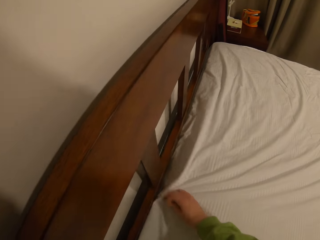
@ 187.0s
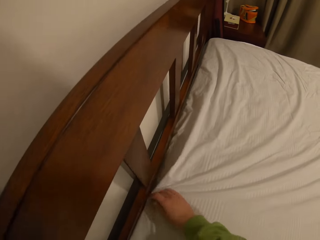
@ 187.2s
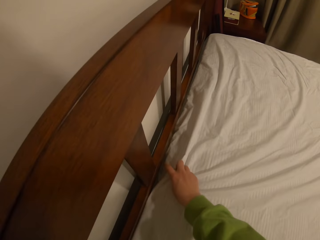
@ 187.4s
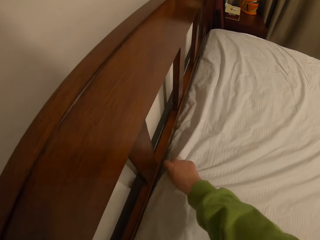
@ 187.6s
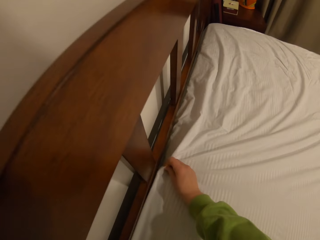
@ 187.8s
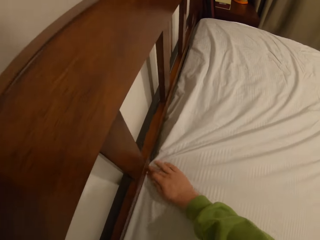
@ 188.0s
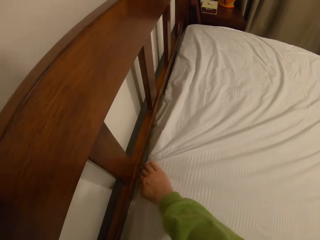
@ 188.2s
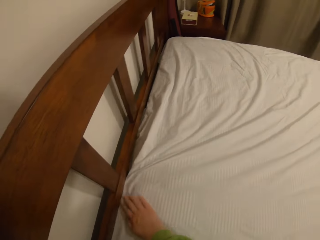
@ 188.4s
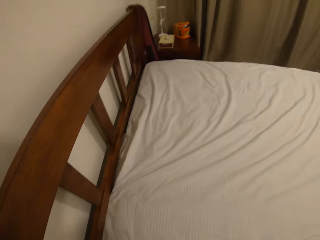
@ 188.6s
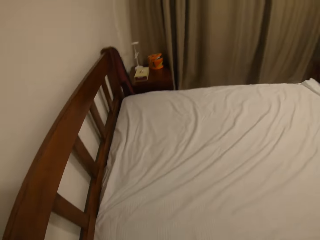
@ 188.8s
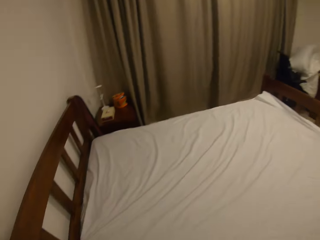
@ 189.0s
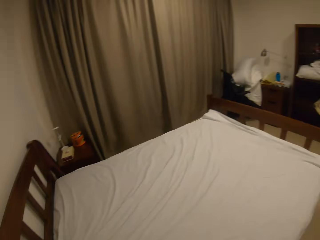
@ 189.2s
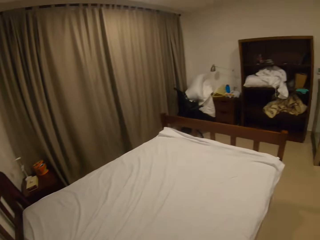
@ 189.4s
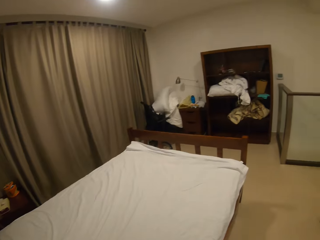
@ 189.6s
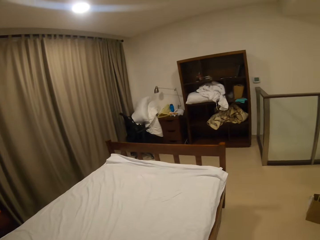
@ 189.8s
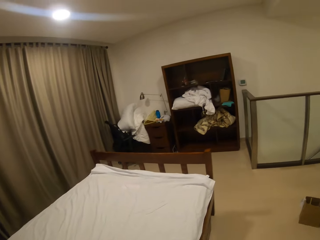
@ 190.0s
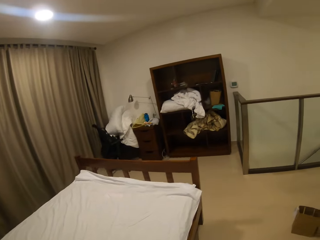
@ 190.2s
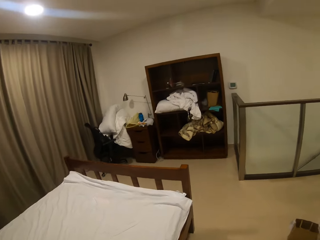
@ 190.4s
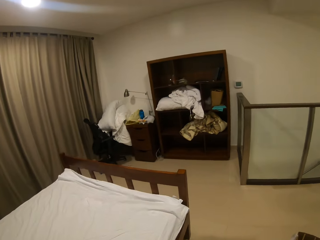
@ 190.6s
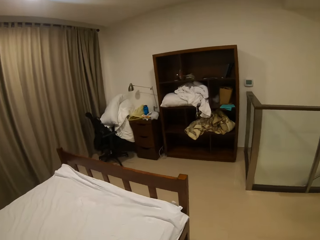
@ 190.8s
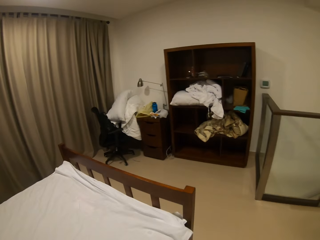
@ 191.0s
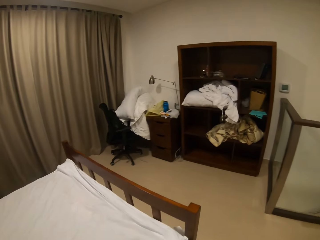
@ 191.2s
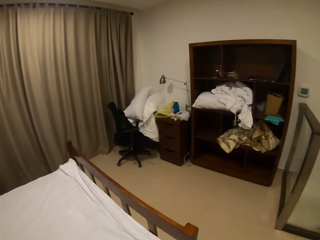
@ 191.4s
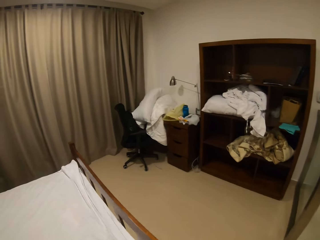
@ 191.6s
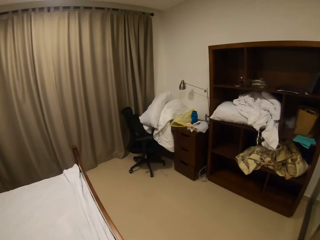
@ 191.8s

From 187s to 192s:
The camera wearer spreads the bedsheet. They walk around the bed.

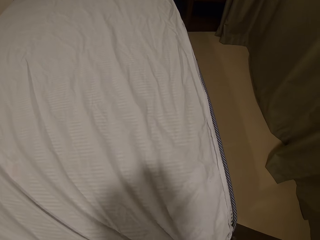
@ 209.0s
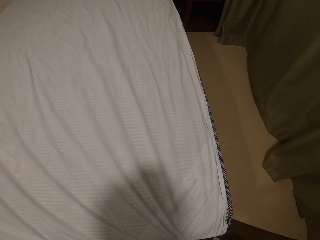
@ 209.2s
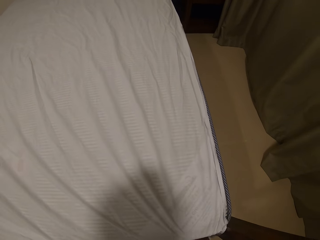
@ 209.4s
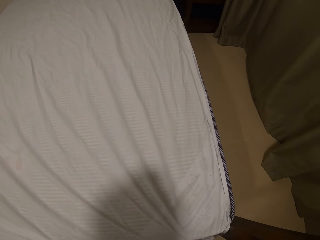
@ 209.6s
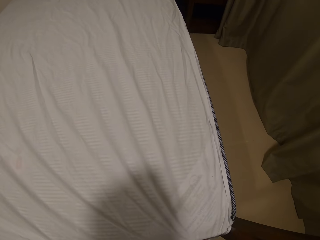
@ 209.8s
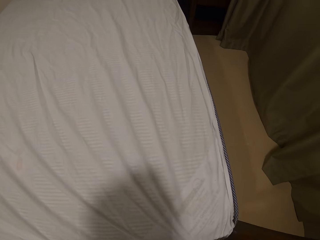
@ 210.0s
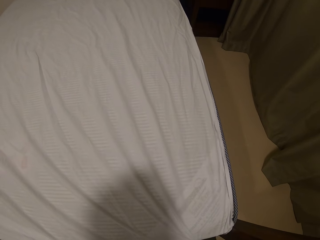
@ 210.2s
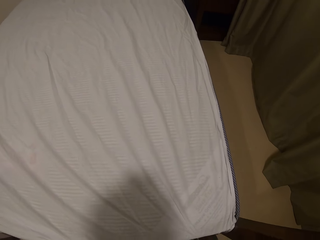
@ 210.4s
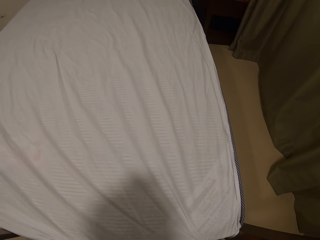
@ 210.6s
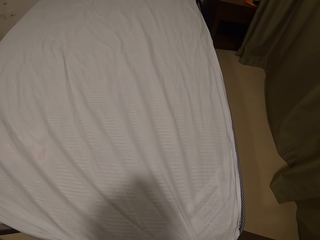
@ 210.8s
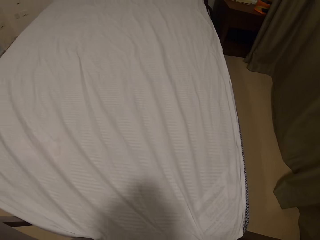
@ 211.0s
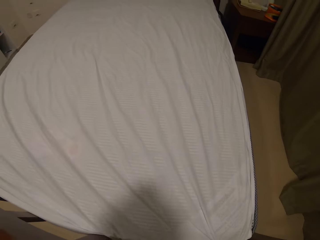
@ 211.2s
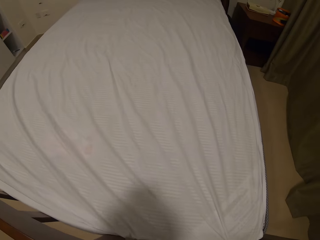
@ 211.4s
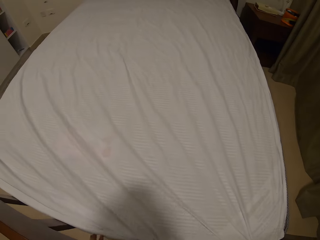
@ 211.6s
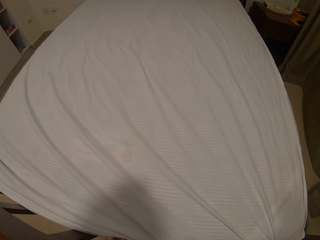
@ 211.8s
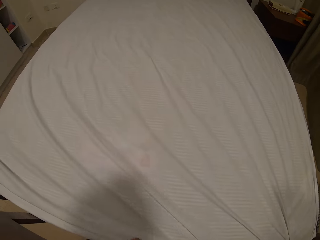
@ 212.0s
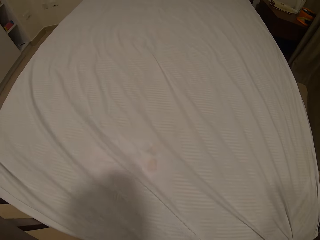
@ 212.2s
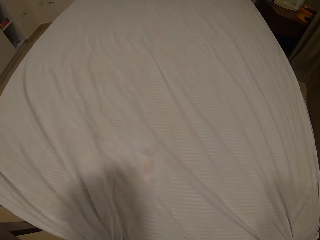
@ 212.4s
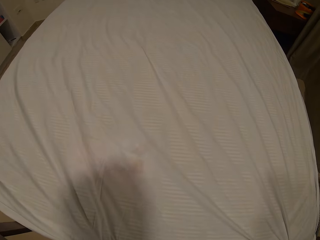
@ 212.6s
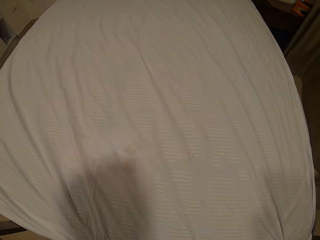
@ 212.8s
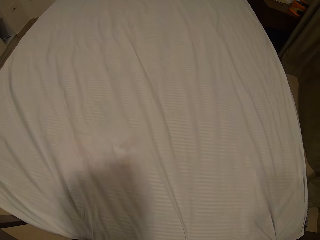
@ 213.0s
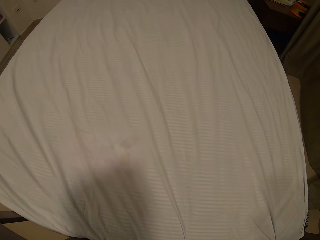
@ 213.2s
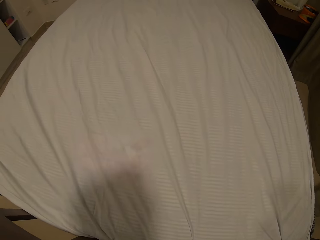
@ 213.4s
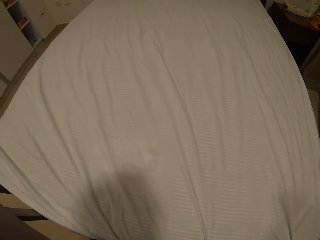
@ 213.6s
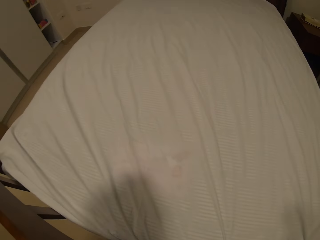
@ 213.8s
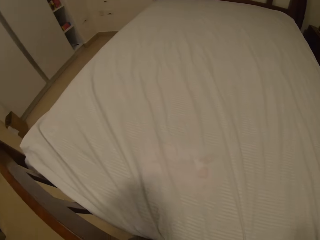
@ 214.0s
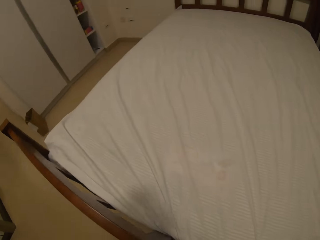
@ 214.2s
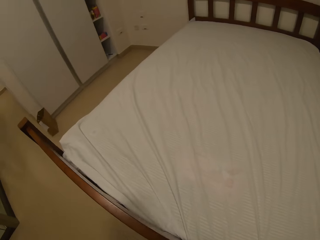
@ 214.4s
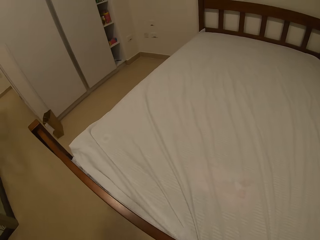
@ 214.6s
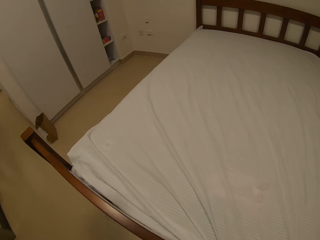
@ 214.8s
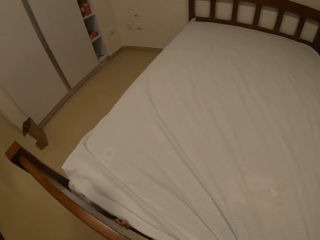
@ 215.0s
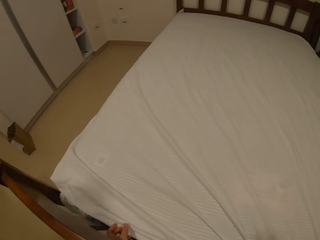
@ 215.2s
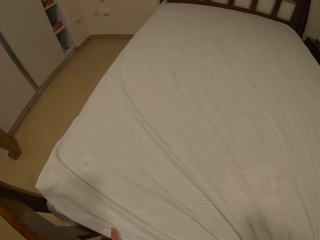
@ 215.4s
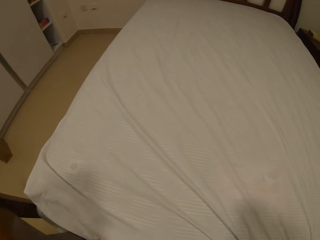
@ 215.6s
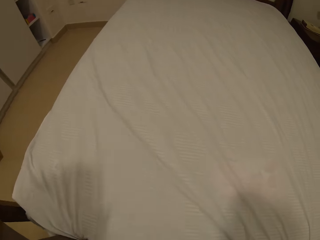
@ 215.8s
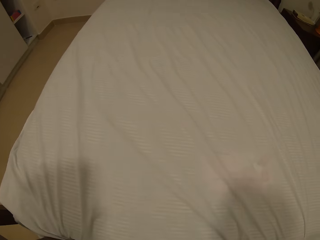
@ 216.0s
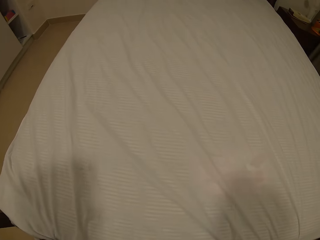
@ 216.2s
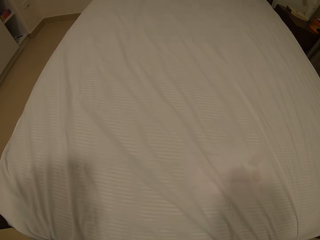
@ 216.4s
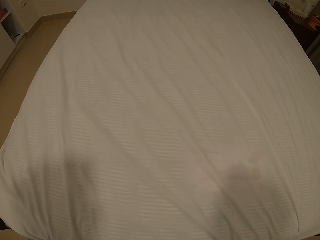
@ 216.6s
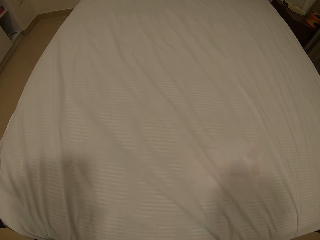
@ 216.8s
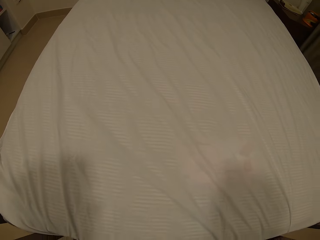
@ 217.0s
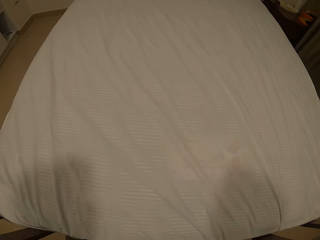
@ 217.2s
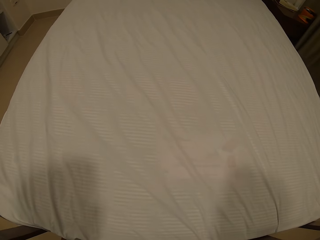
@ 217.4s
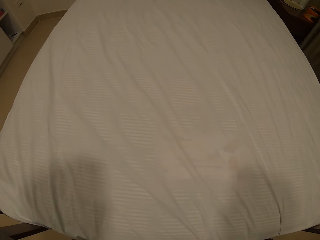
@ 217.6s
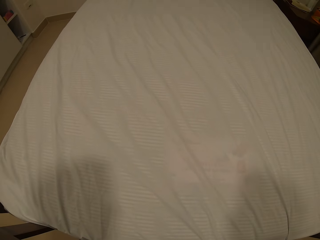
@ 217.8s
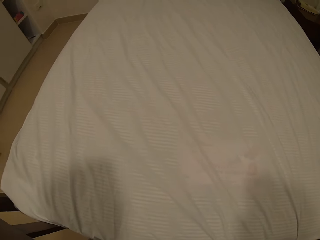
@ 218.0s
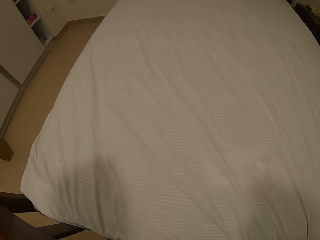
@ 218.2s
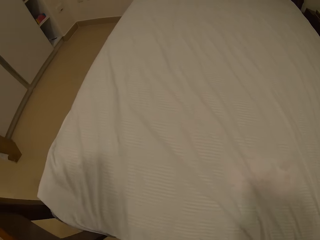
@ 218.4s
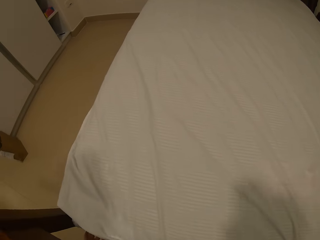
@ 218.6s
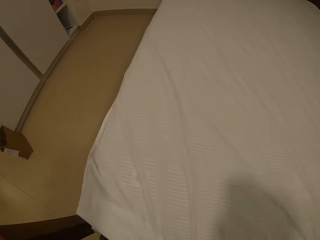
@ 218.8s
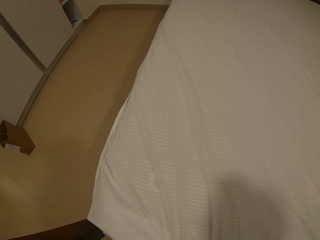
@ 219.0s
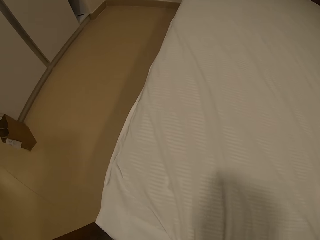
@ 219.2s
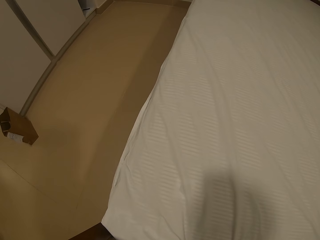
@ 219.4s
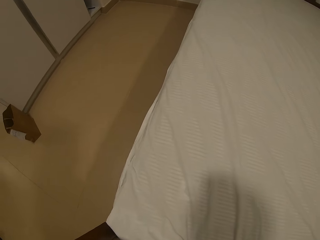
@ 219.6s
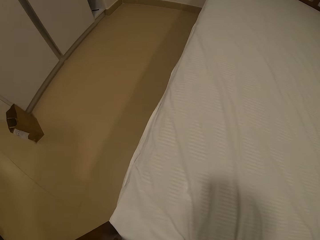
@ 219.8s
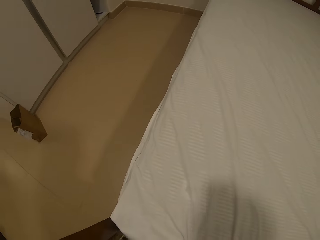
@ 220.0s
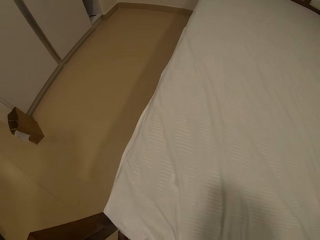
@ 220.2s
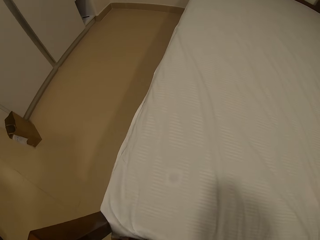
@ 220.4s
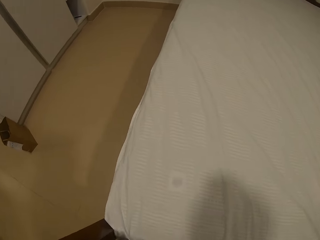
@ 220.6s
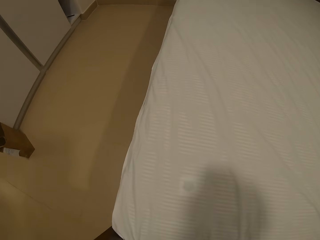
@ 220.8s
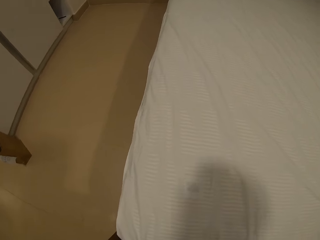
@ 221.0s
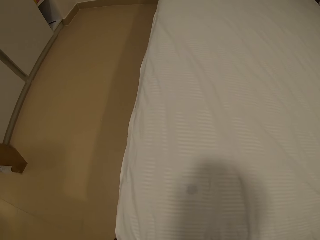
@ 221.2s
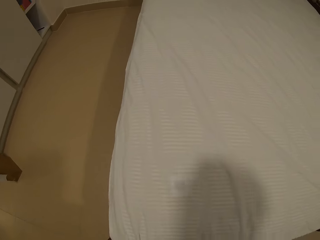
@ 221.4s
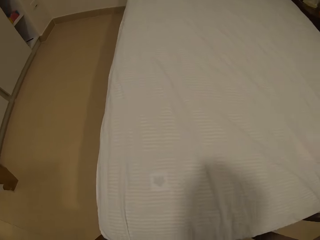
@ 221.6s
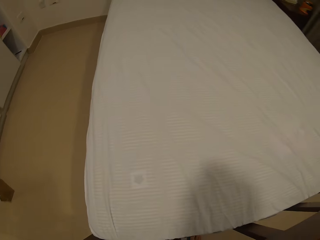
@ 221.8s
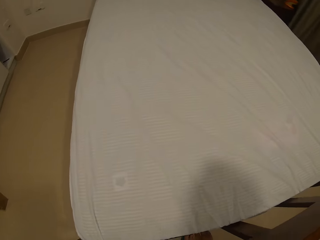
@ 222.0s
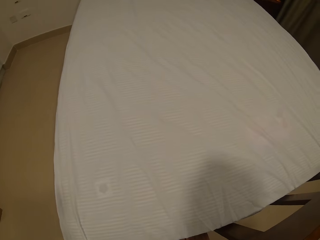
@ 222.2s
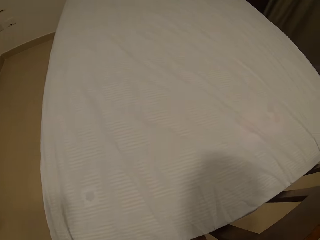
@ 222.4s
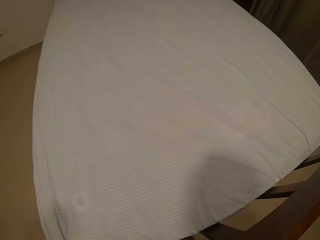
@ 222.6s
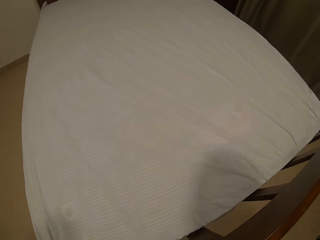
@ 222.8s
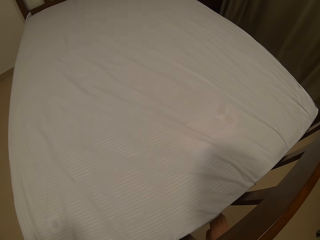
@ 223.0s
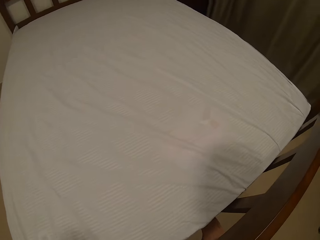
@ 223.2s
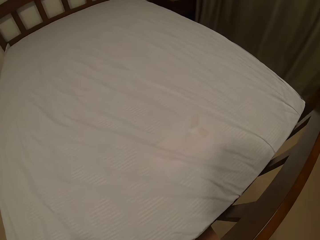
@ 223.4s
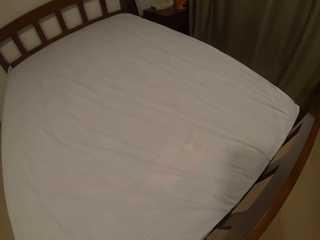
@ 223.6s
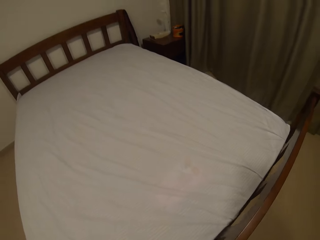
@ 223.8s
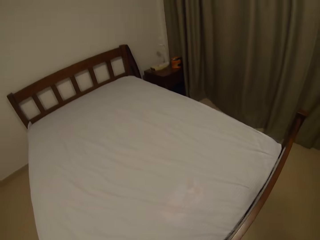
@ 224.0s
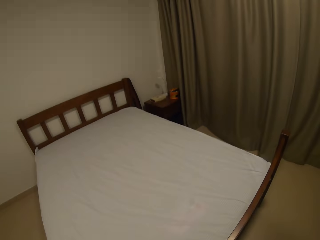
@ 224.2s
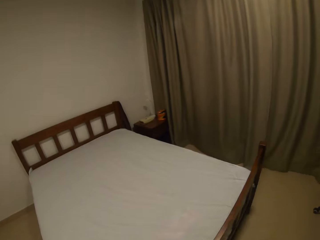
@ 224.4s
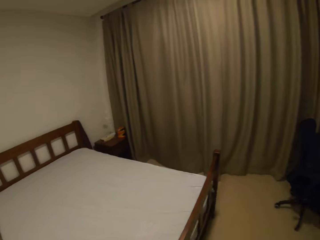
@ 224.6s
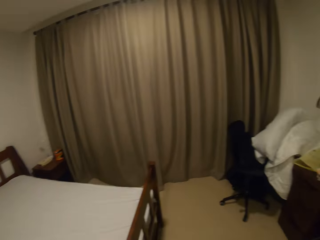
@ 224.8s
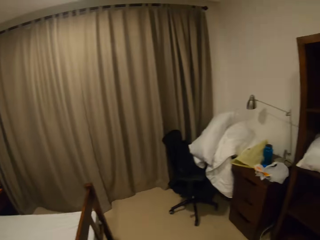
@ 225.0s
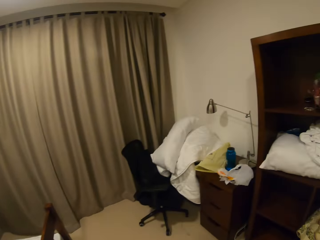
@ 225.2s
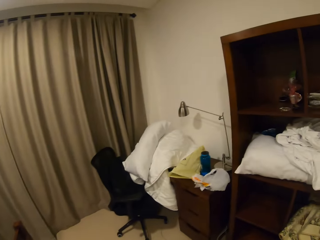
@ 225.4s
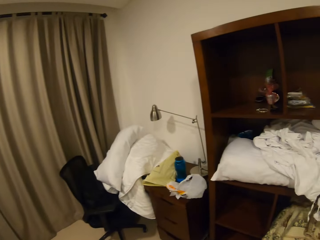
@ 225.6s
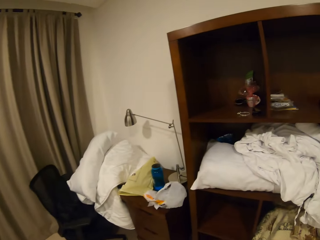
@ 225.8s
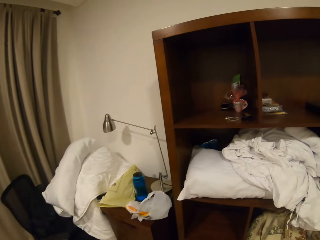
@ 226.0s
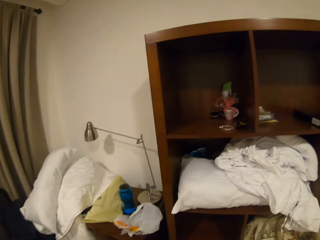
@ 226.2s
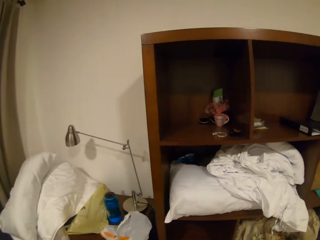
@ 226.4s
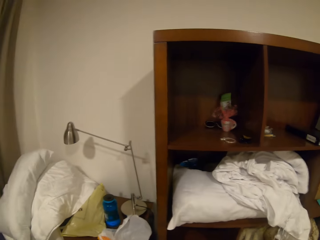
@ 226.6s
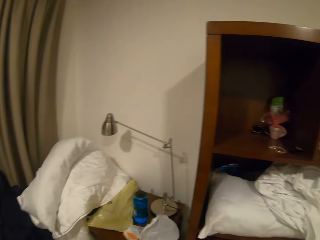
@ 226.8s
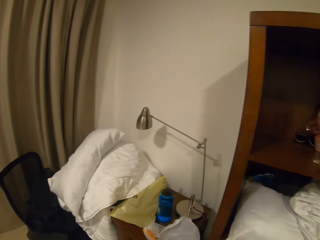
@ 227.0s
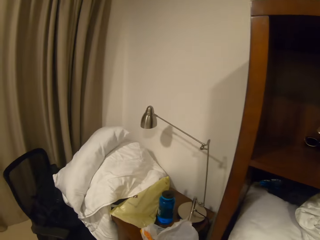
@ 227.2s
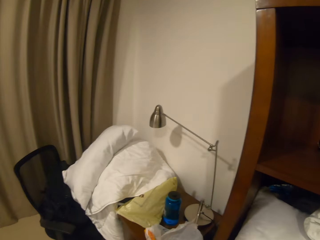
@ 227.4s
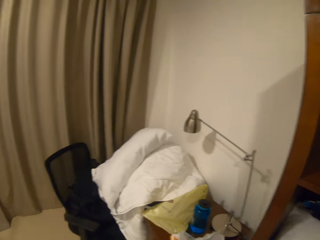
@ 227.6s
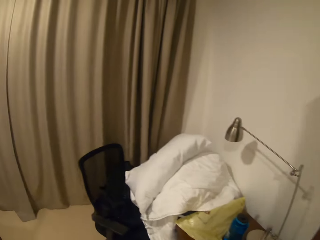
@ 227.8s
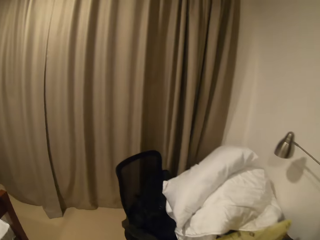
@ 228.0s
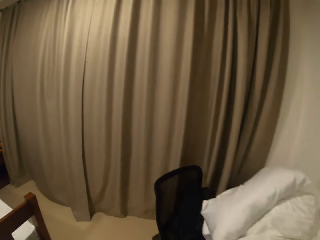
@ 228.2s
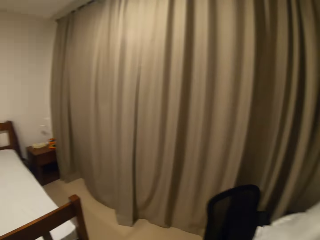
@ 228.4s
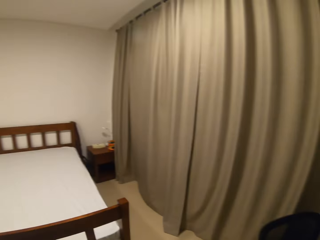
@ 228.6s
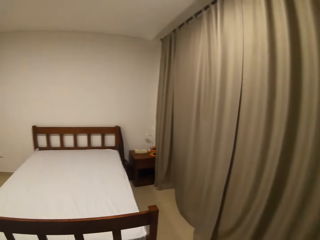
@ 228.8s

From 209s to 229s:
The camera wearer spreads the bedsheet. They walk in the house. They move close to the shelf.
